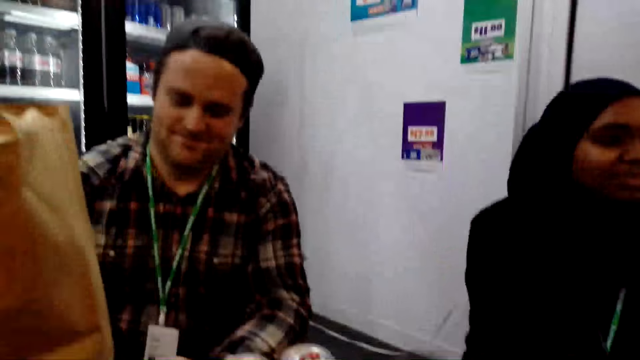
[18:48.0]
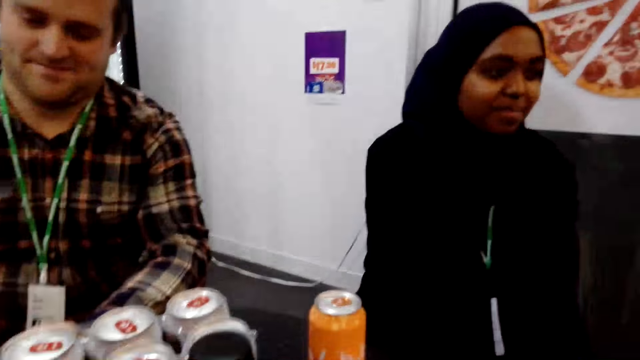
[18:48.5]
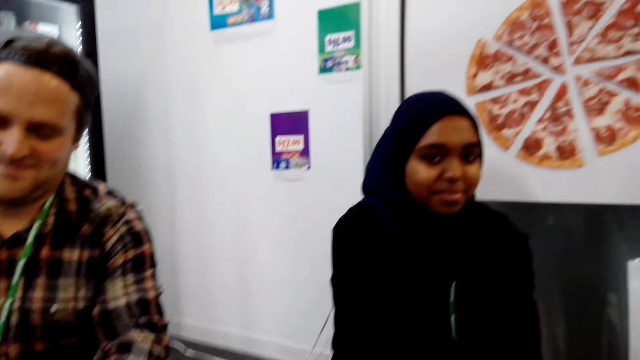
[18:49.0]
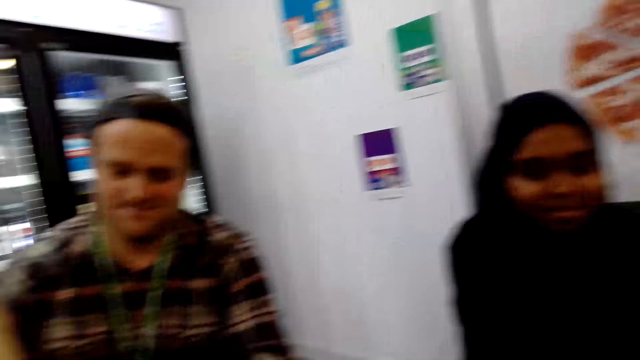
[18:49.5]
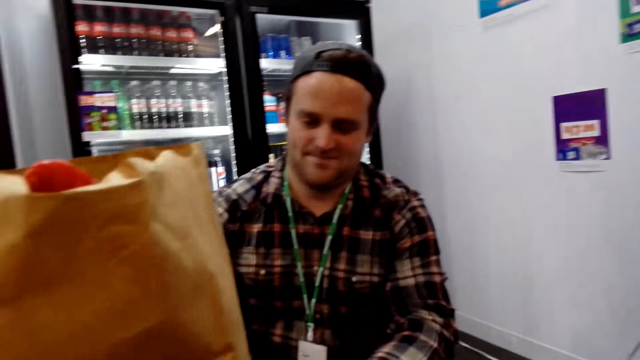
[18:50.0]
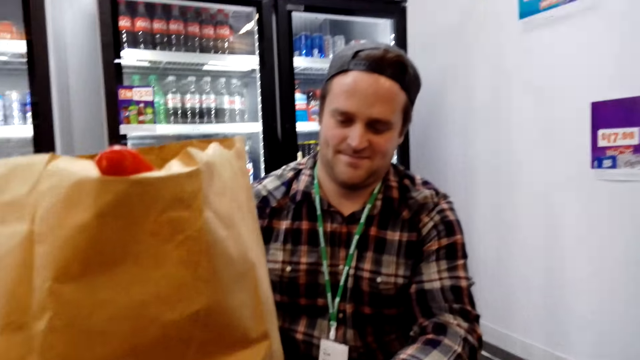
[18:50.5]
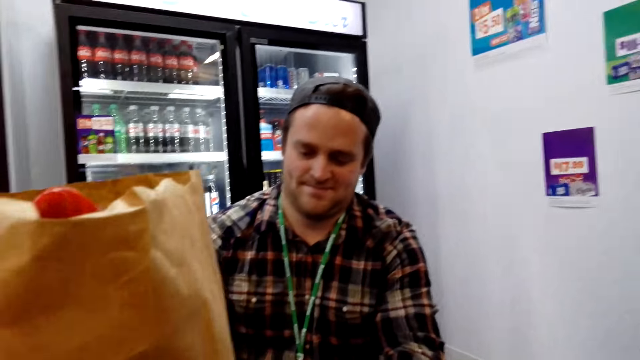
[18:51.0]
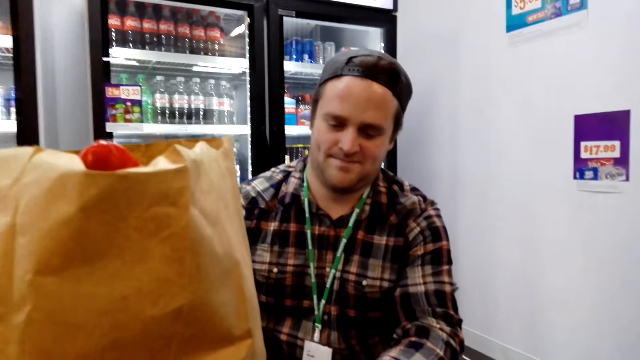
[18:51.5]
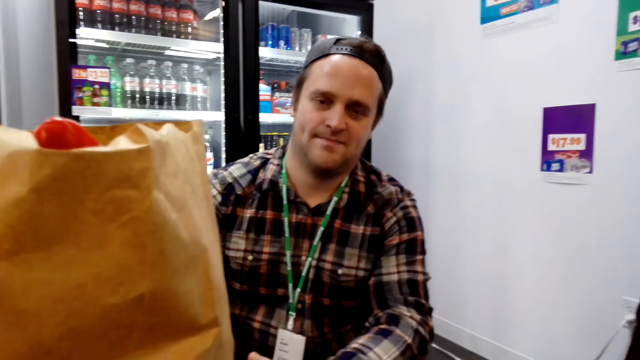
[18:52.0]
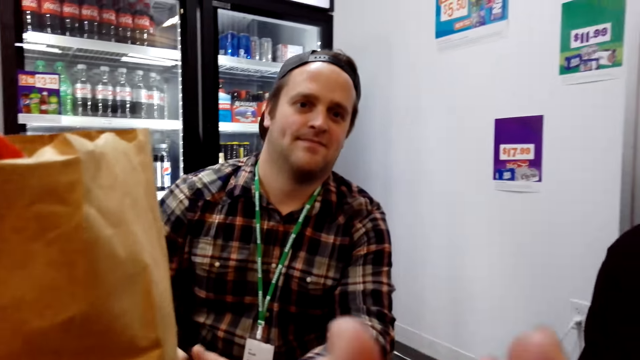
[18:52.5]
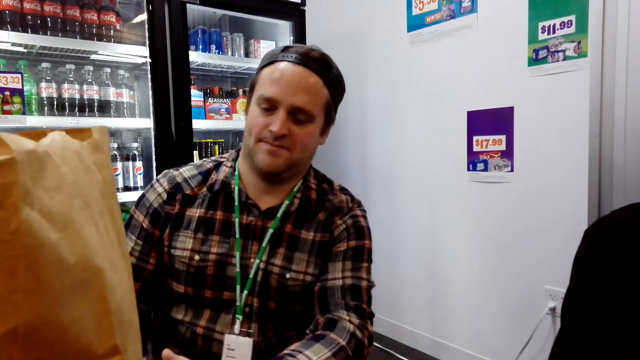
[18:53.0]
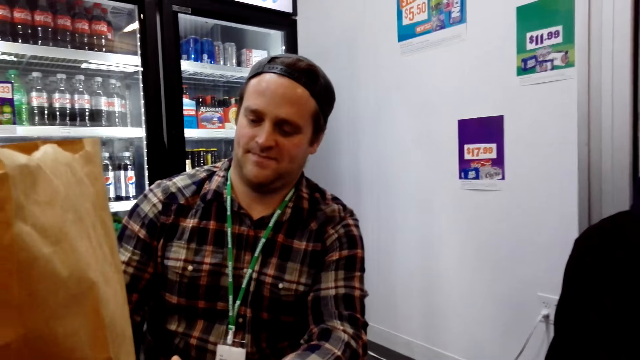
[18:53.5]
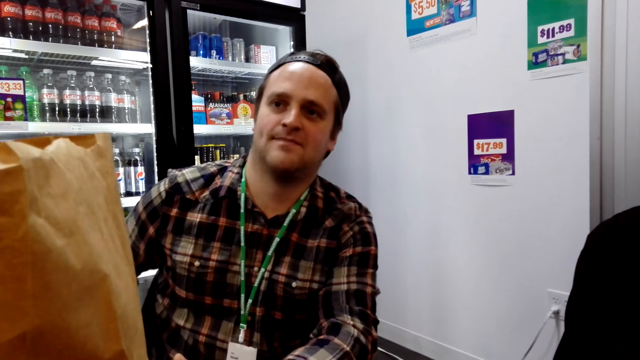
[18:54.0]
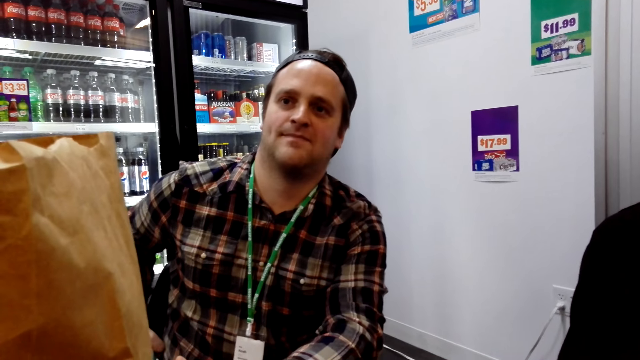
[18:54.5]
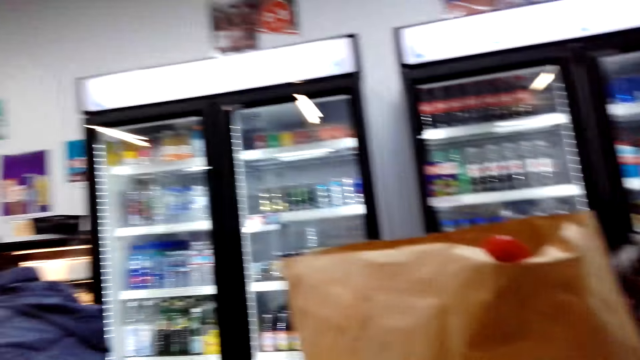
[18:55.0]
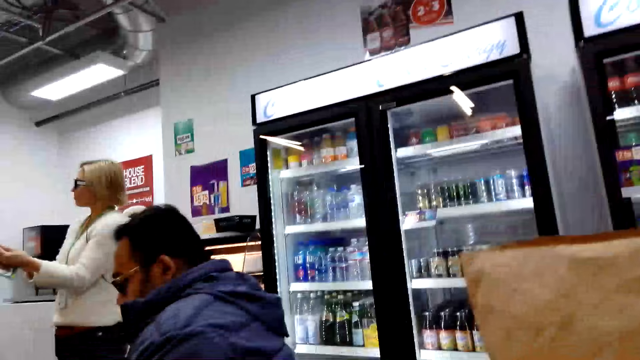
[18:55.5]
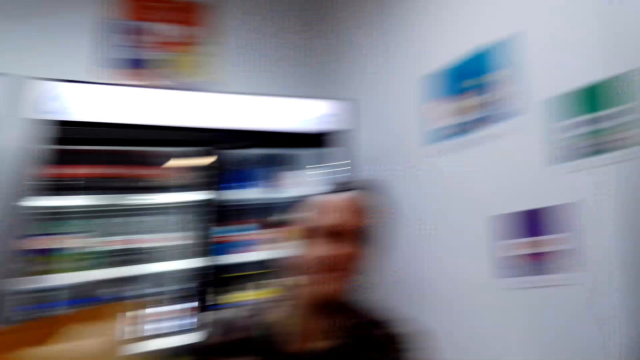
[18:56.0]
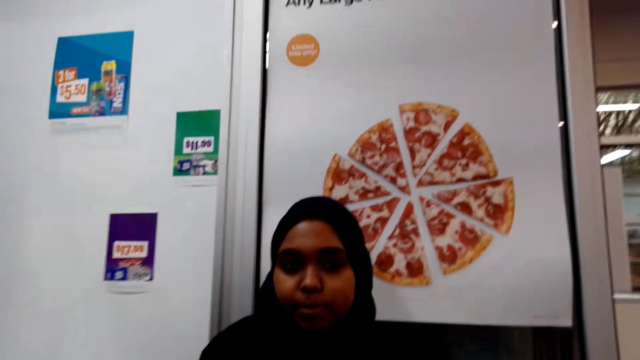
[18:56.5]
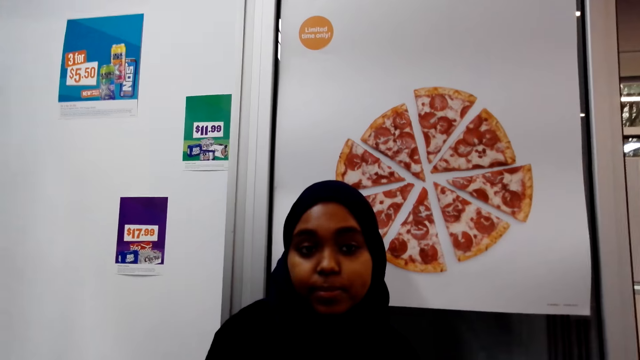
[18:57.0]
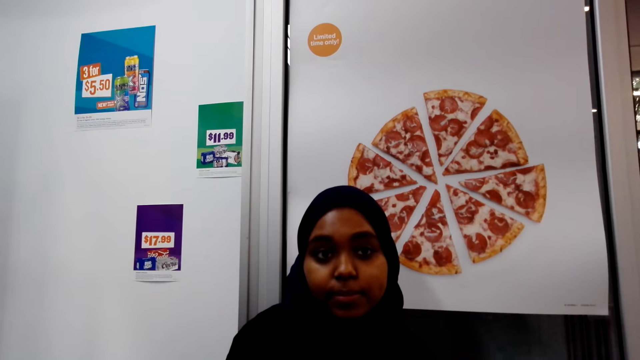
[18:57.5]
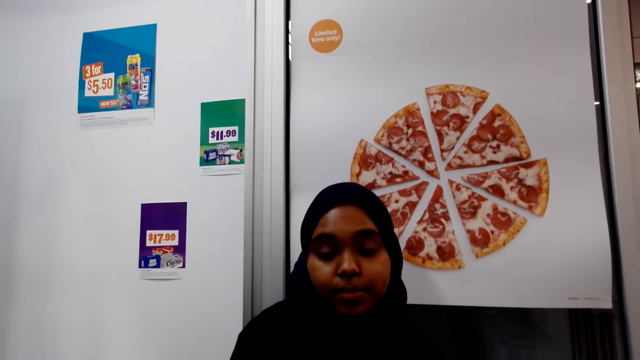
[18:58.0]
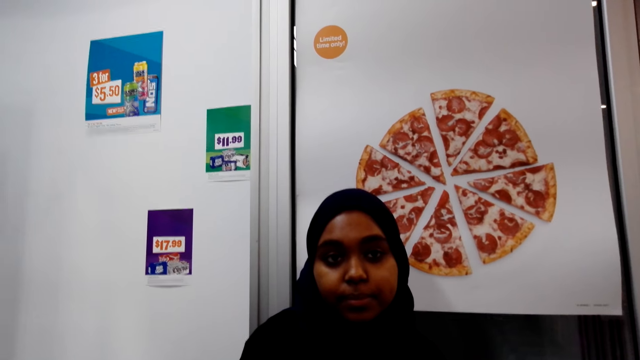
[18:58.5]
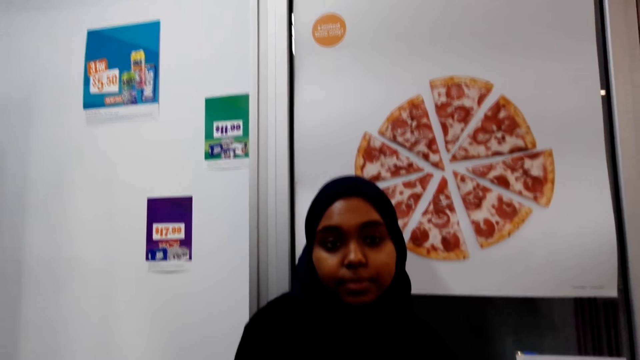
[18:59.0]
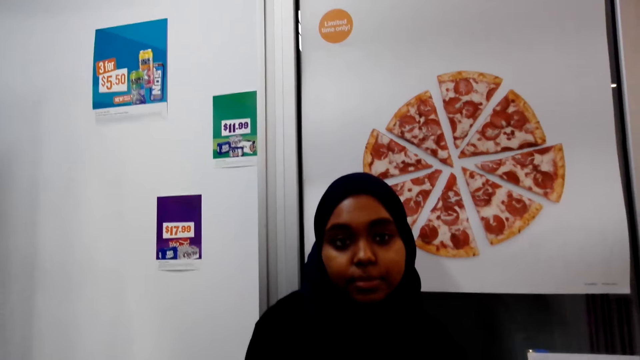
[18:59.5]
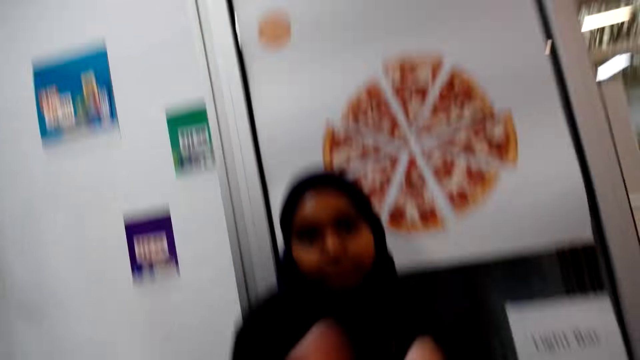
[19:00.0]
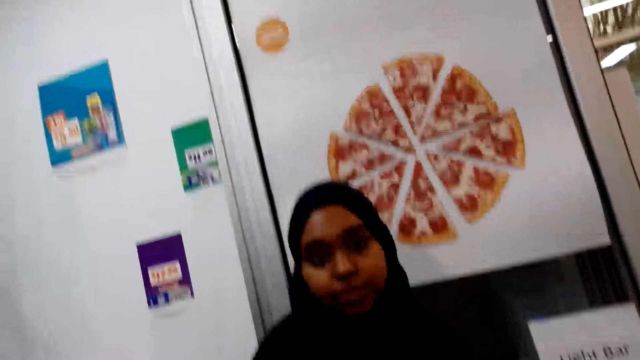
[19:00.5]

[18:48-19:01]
The camera wearer looks at a person. They look around. They look at another person.

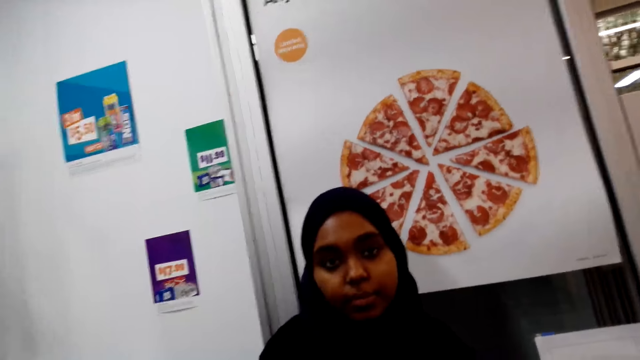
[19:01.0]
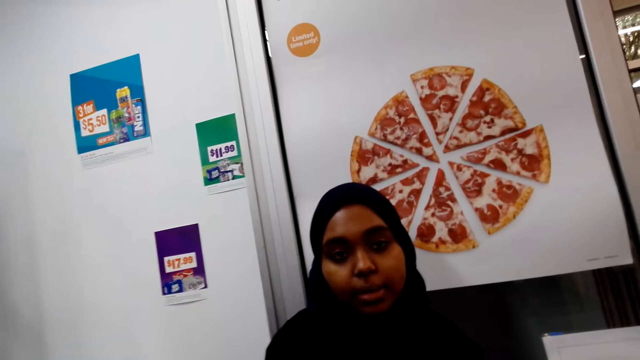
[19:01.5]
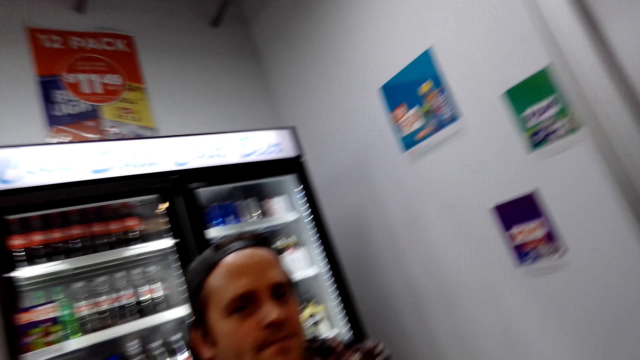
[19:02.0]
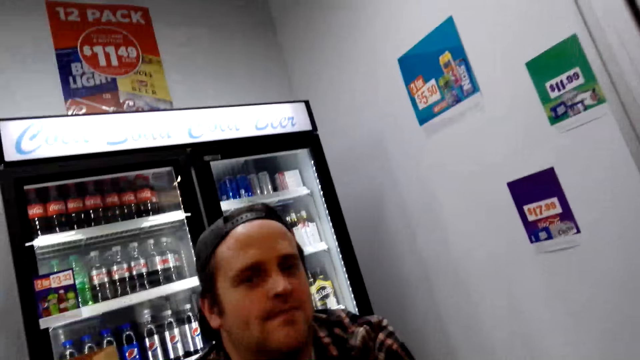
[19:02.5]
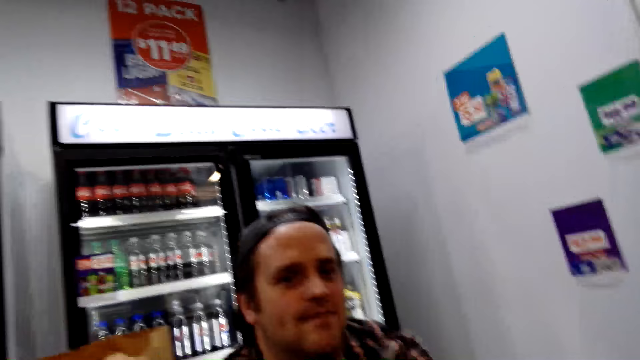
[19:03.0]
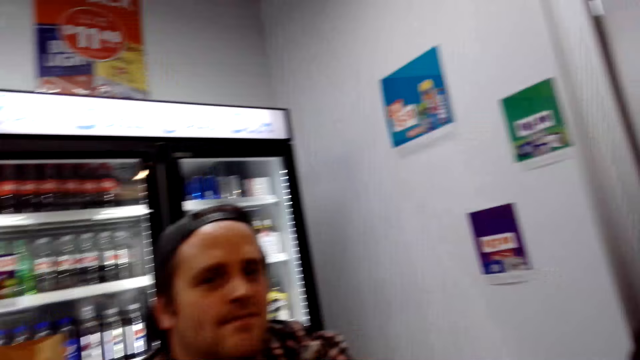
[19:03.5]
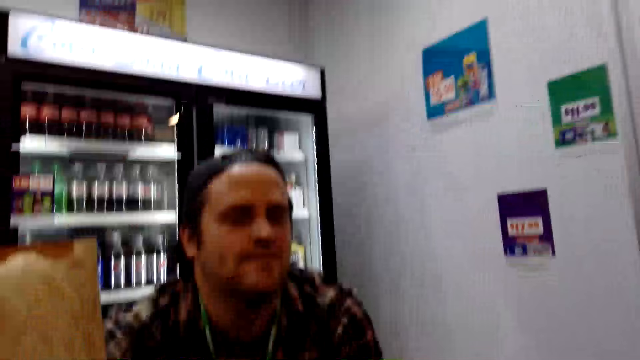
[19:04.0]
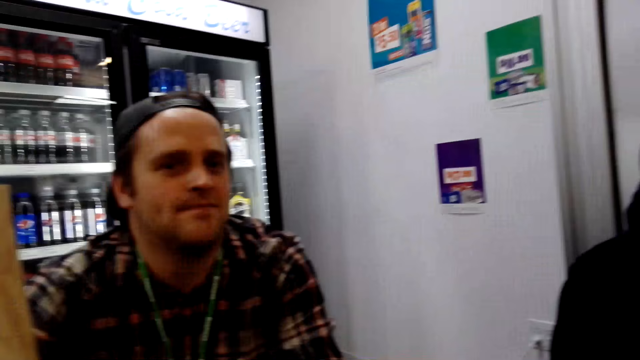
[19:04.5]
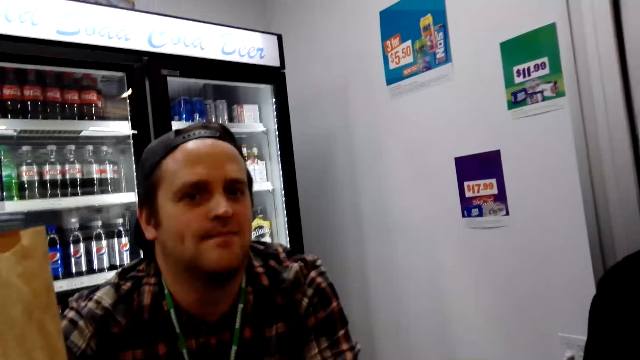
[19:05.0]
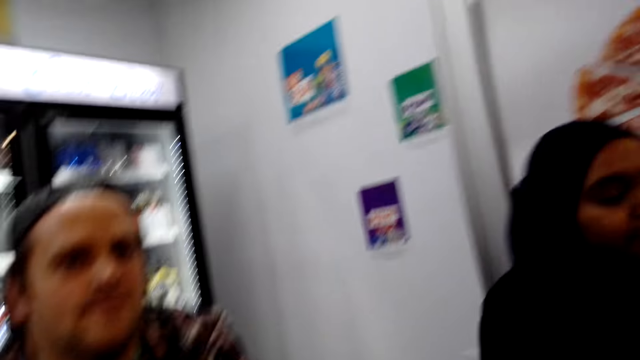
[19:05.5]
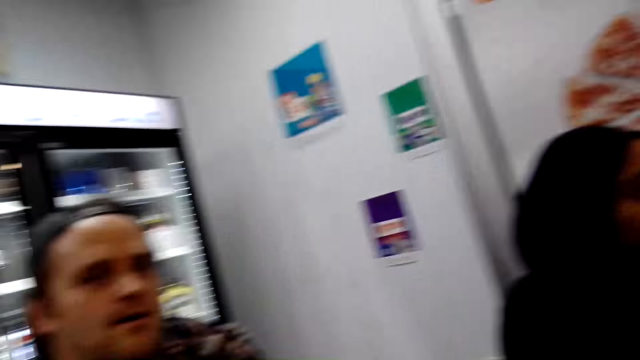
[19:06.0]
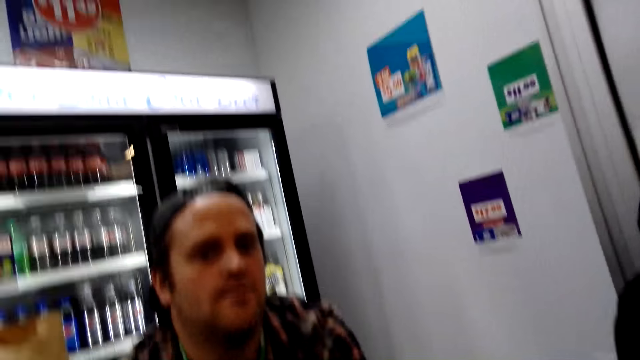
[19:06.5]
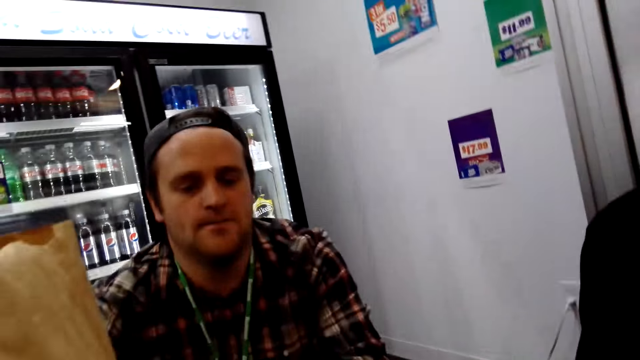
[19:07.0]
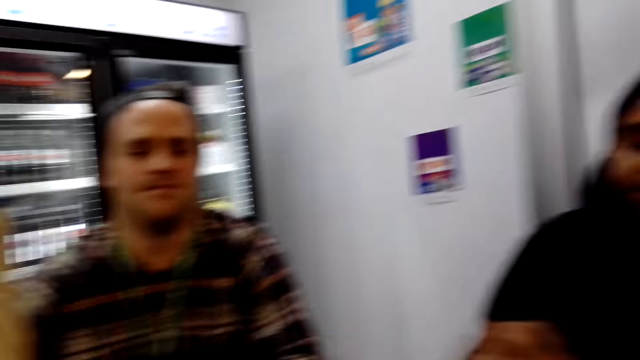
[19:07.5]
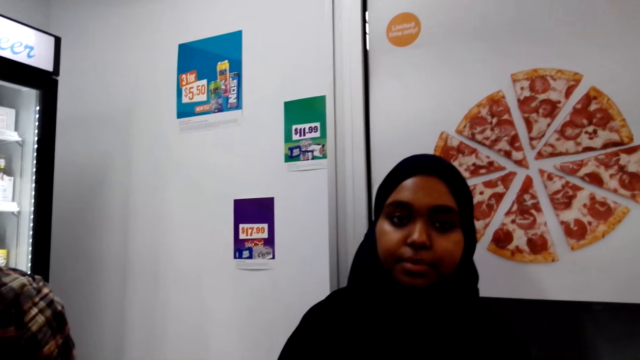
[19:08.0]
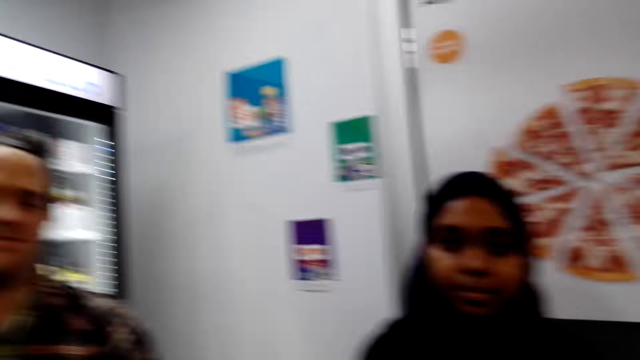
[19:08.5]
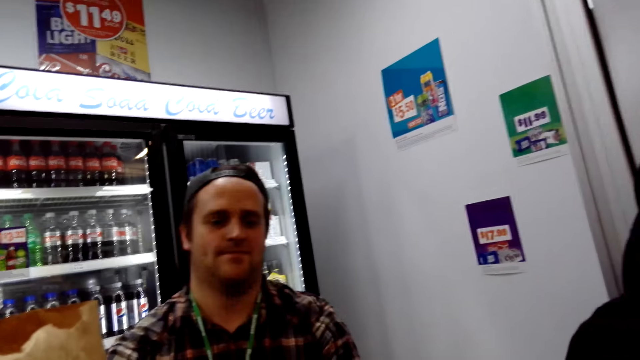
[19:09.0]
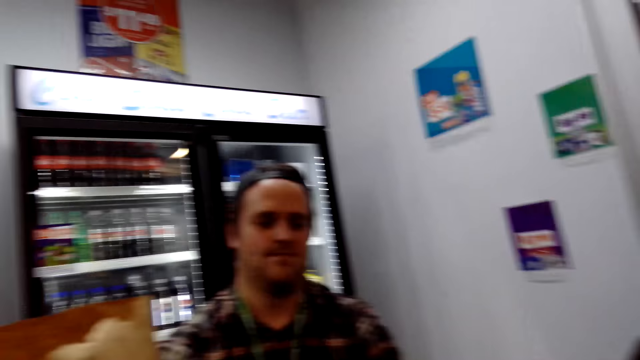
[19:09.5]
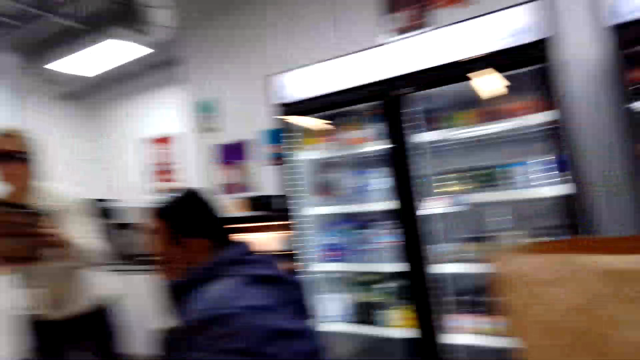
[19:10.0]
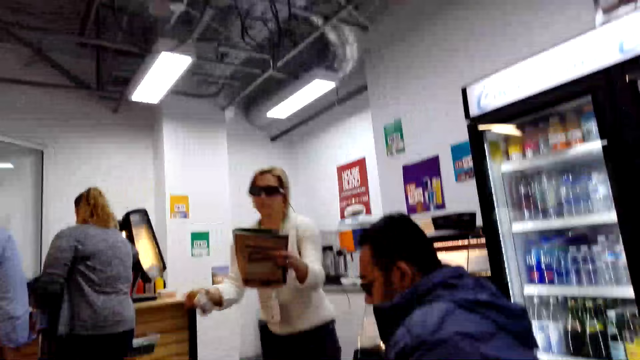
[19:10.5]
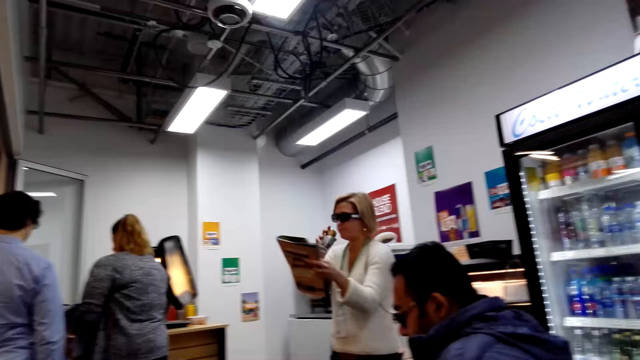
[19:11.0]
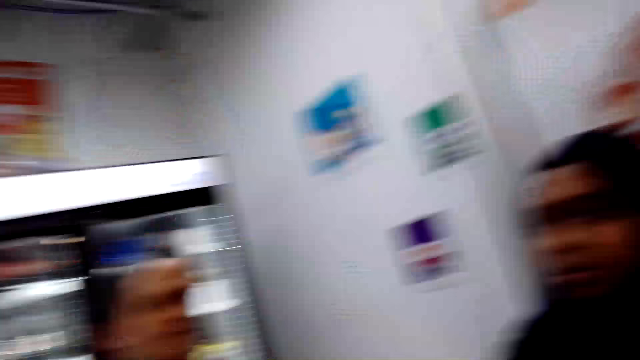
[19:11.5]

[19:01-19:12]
The camera wearer looks at a person. They stare around the supermarket. They look around.
